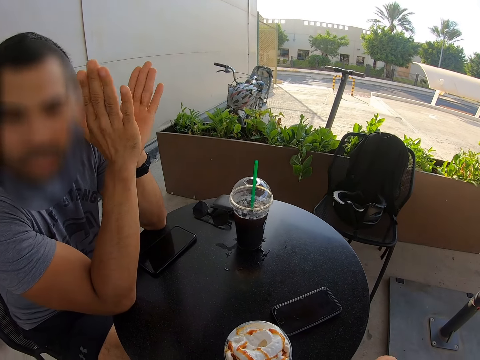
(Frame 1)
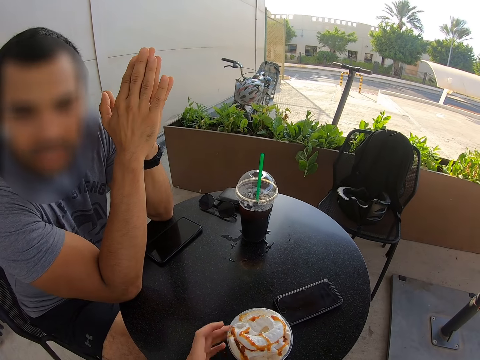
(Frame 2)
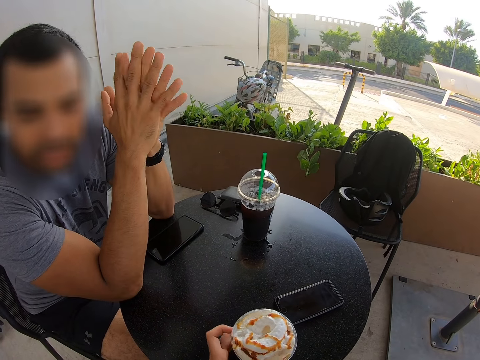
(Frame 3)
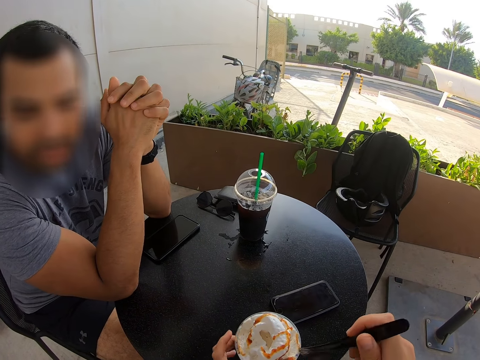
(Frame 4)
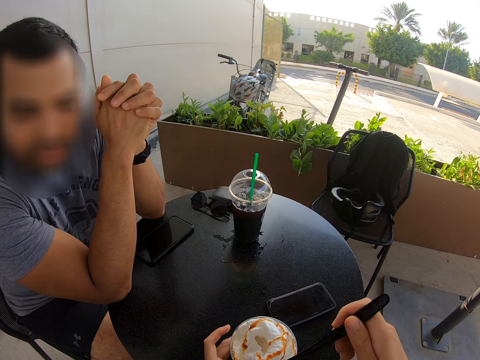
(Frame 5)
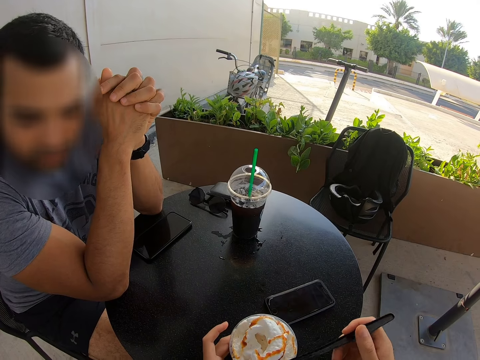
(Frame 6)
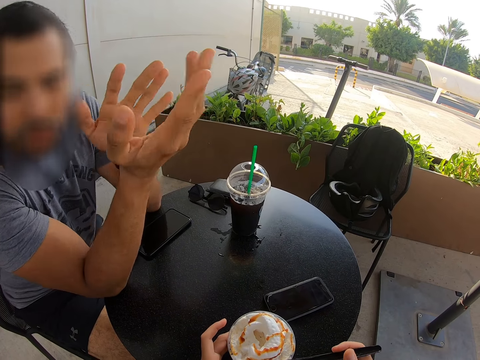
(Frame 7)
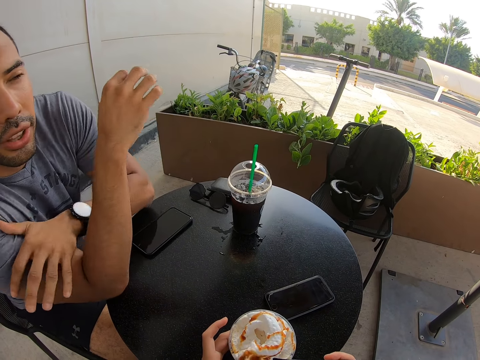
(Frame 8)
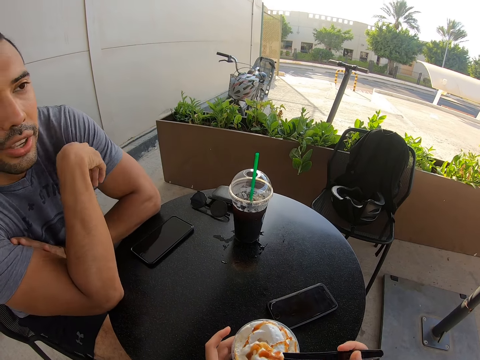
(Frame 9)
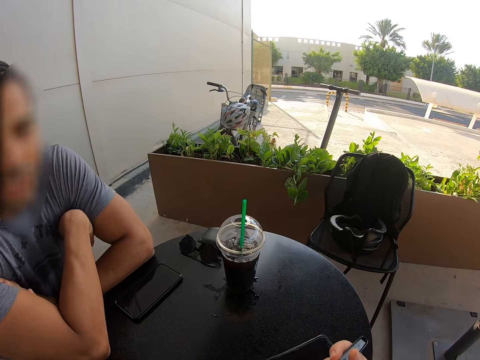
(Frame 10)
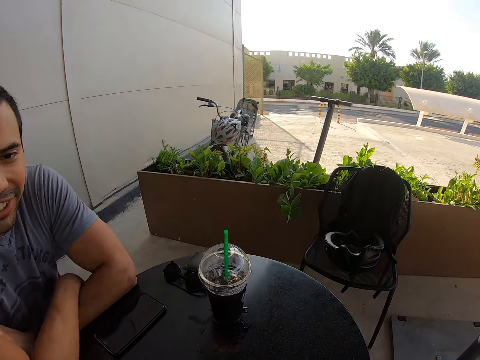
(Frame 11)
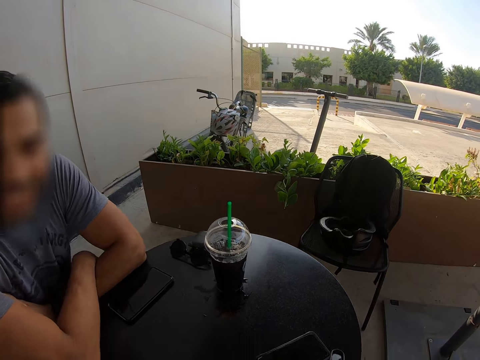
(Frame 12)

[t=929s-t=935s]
A man talks to the camera wearer. The camera wearer turns the cup. The man holds his hands.

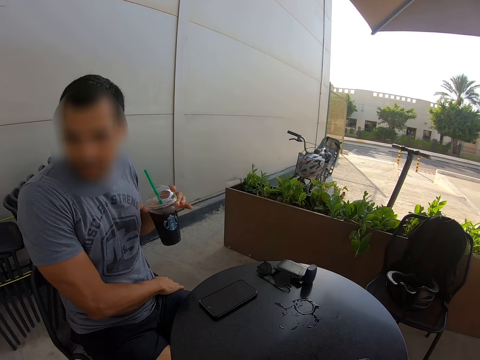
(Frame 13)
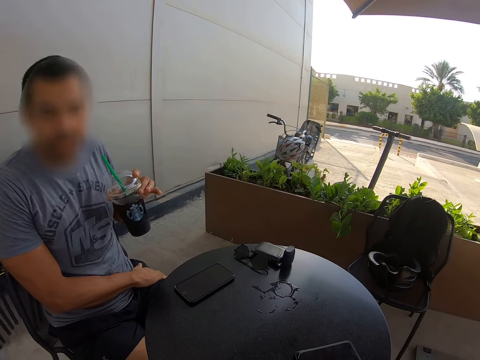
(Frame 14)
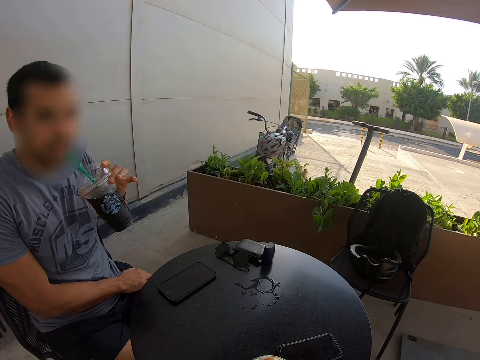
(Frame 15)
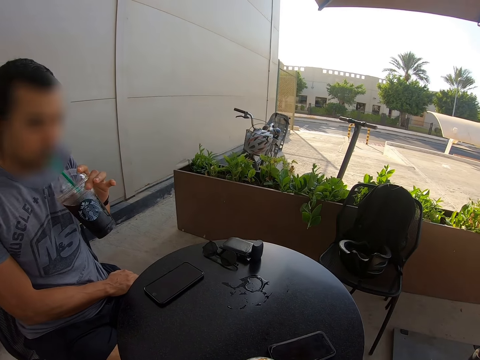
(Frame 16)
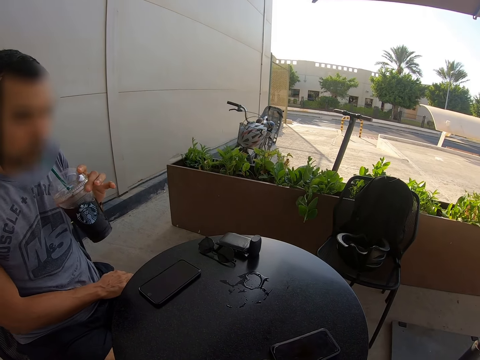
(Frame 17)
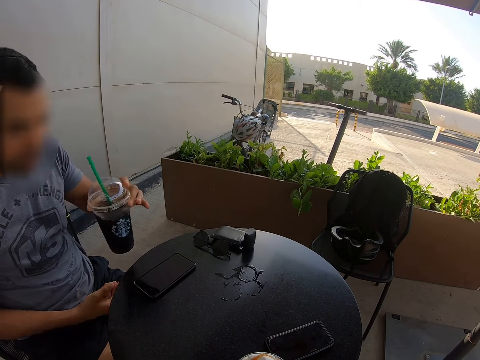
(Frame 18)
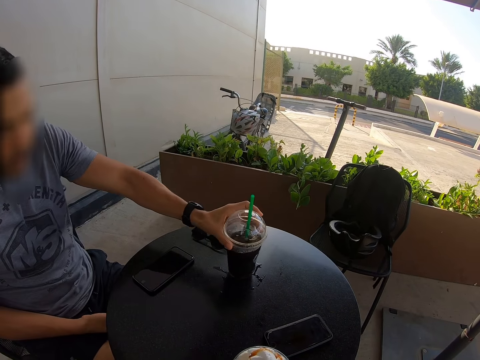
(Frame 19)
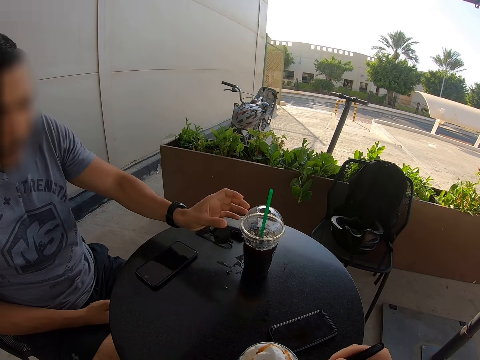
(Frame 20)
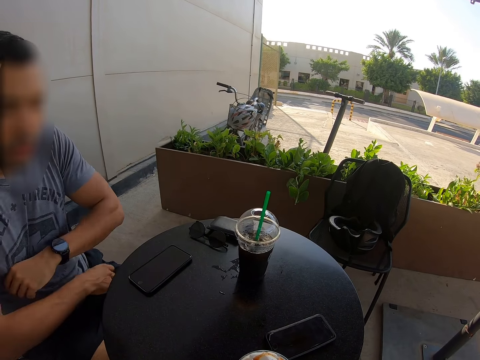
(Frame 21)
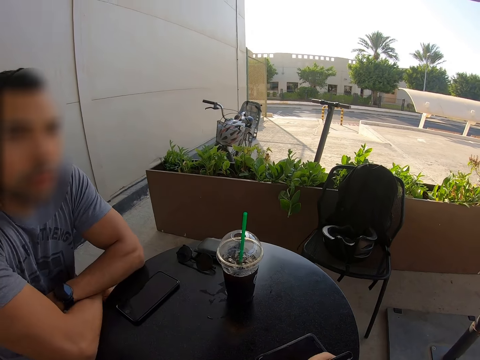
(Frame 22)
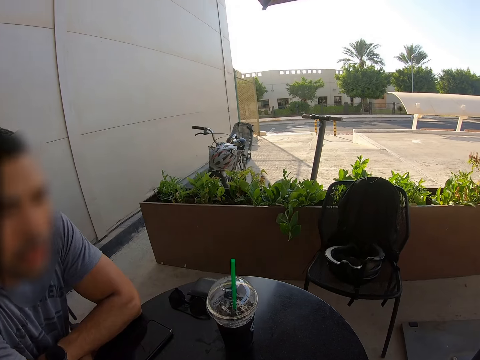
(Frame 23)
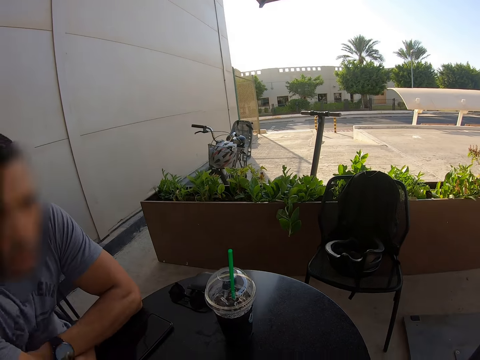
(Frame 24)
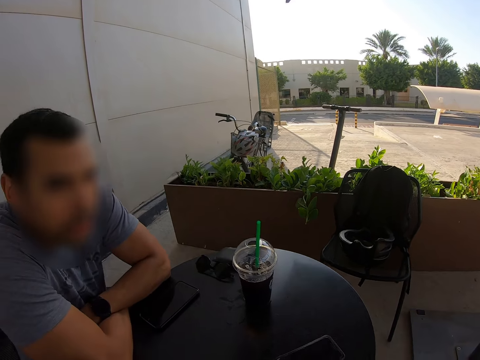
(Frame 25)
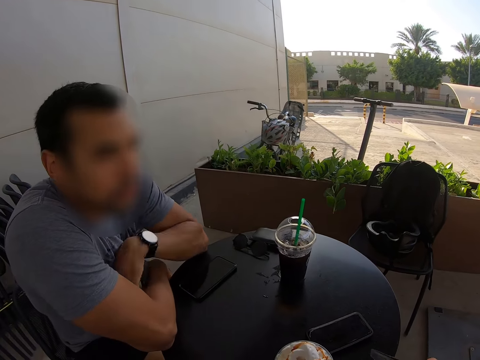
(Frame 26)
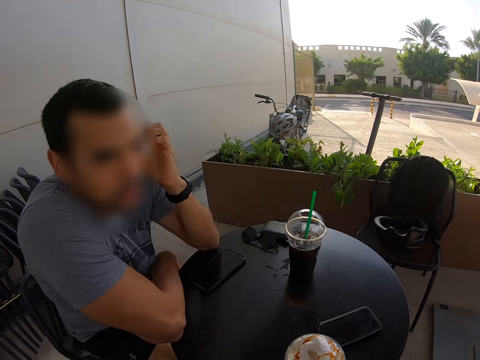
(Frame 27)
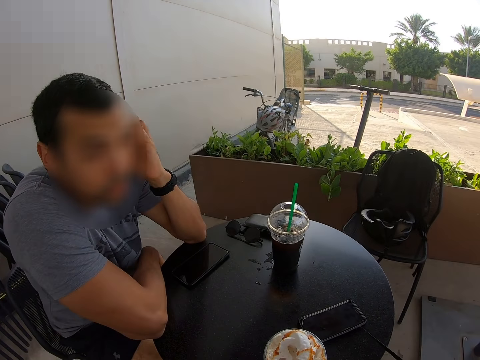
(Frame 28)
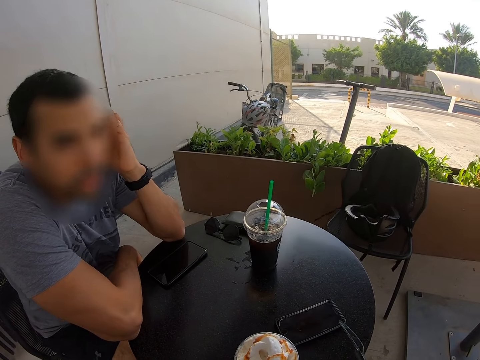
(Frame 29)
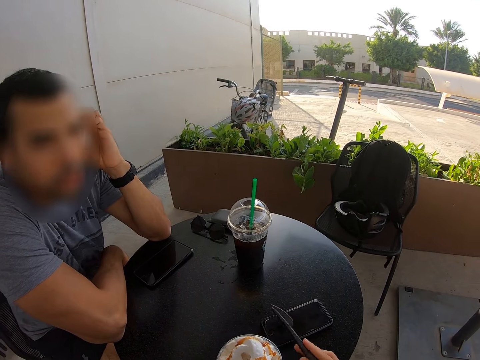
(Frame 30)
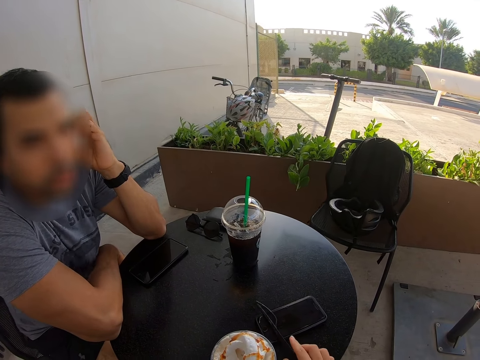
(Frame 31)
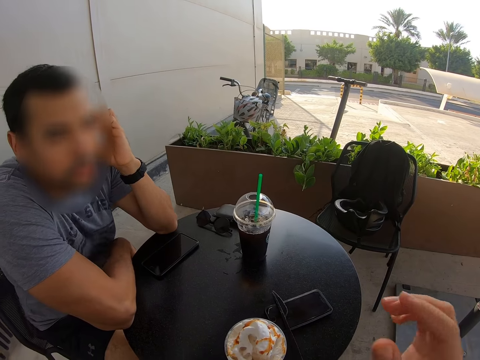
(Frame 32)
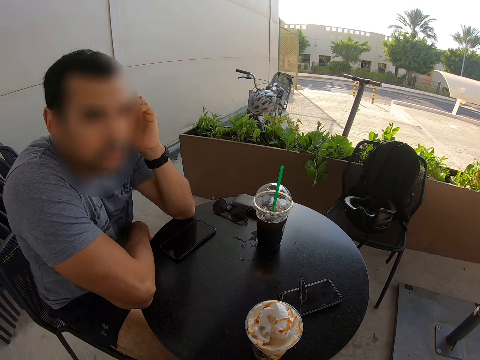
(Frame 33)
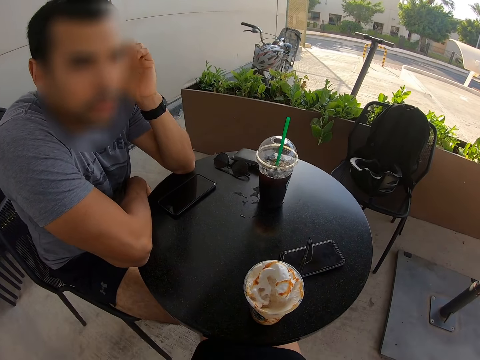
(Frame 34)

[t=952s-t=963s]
A man drinks the juice from the cup. The man places the disposable juice glass on the table. The man puts his hand on the table. The man talks to the camera wearer. The man holds his ear. The man scratches his head.

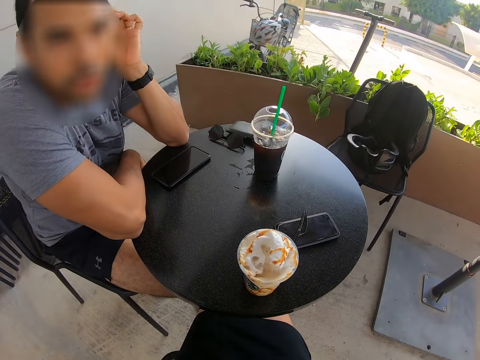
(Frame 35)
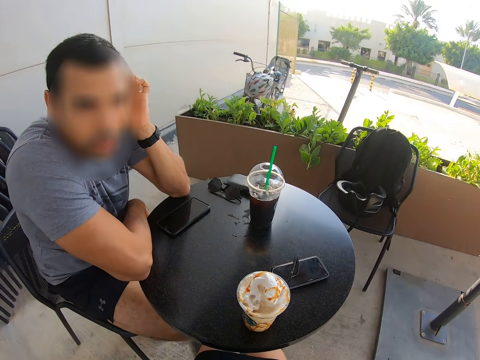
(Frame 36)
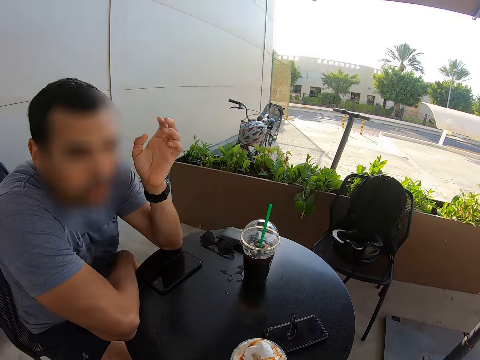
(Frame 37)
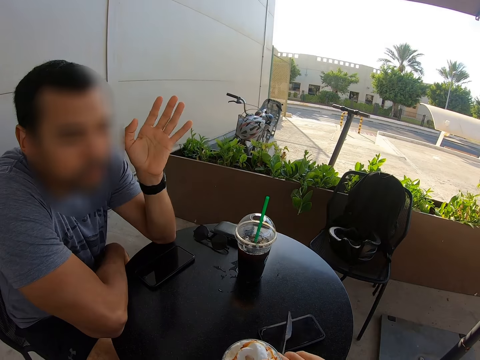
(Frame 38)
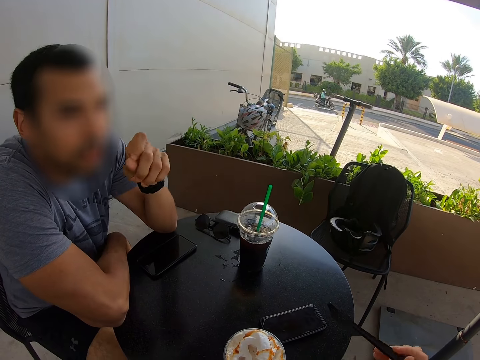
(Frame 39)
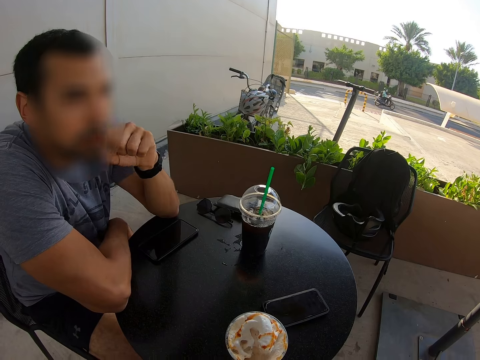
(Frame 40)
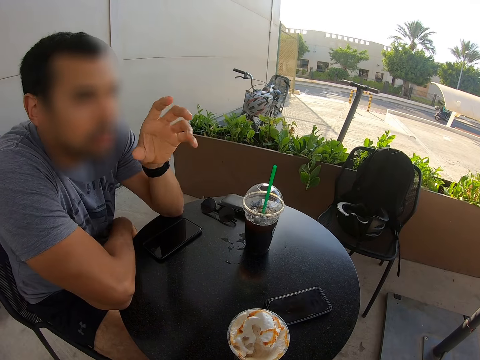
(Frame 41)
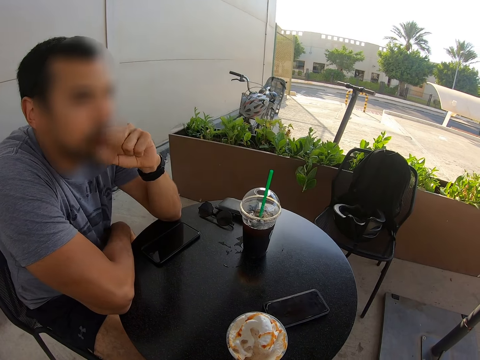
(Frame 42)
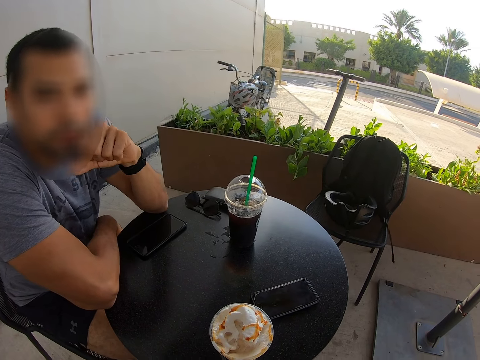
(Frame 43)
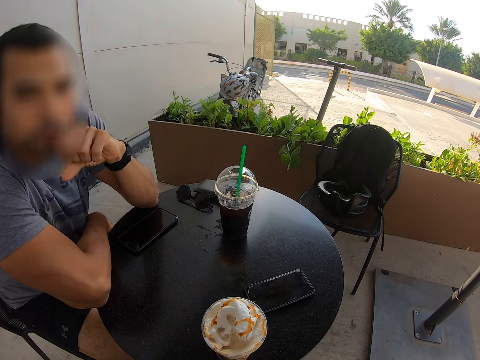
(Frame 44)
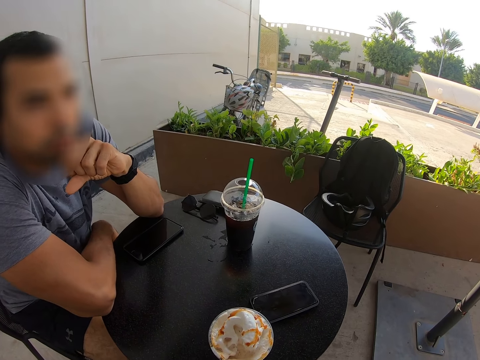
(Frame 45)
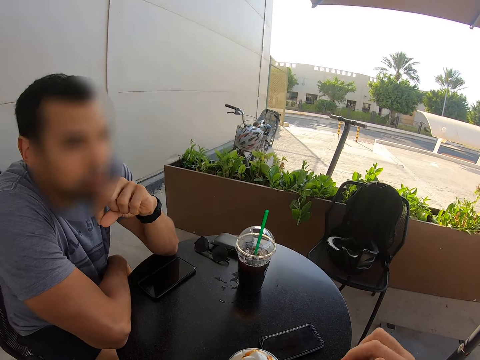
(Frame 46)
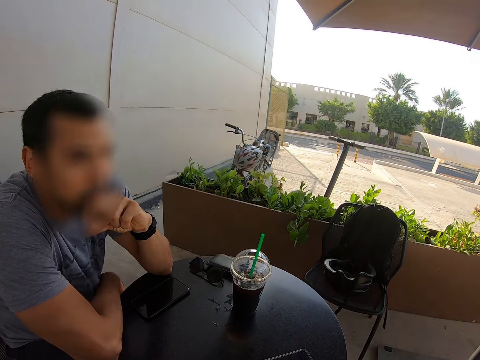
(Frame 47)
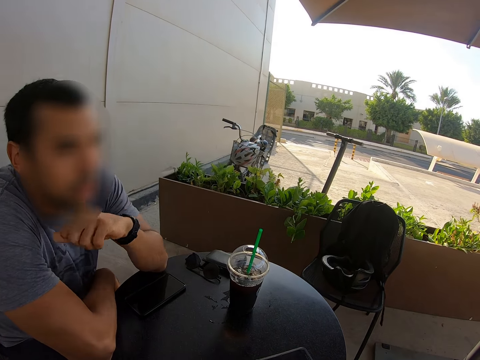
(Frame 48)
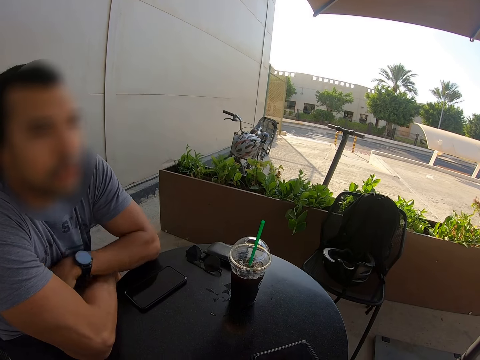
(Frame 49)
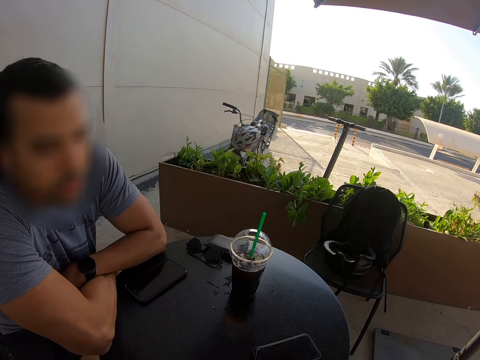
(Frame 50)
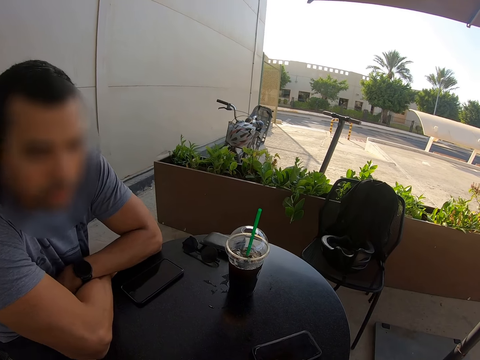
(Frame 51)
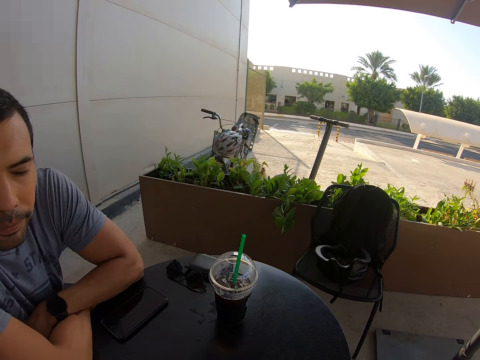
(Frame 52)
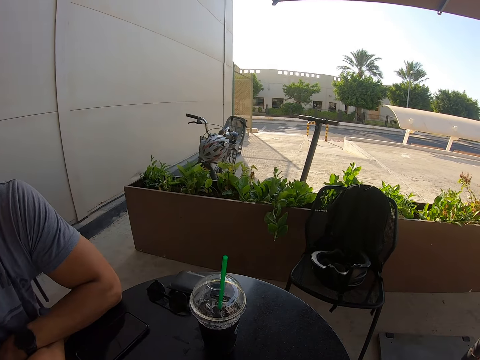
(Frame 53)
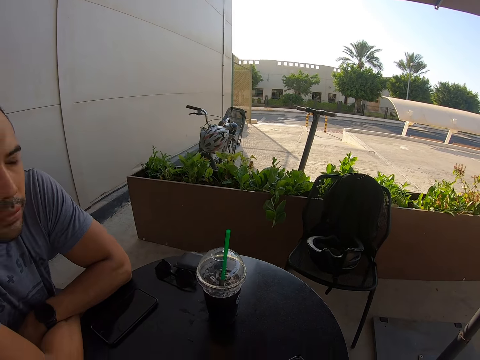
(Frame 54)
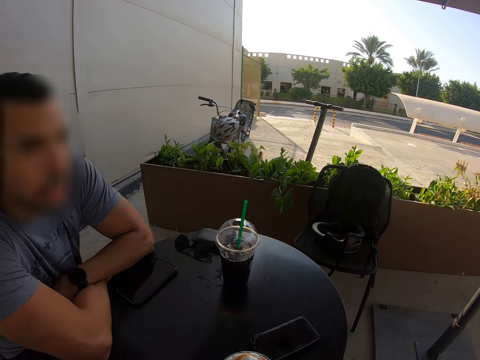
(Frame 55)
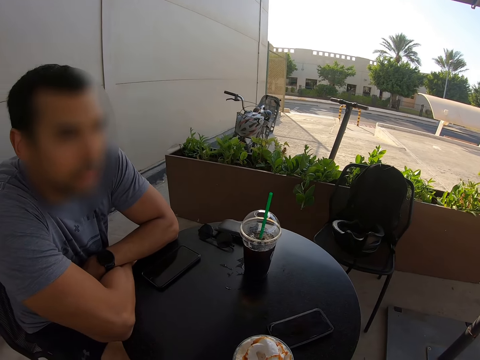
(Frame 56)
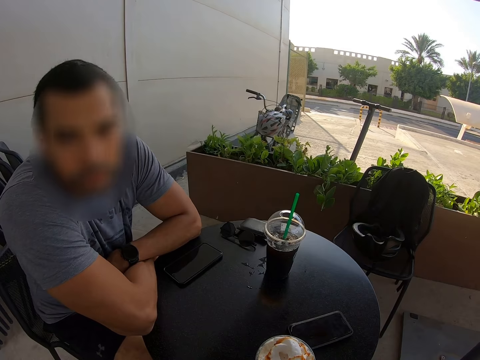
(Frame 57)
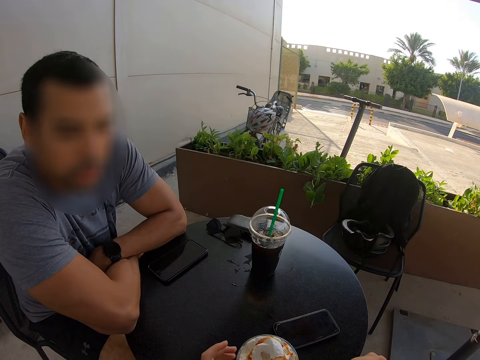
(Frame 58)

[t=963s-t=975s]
A man shakes his hand. The man leans on the table. The camera wearer looks ahead.
